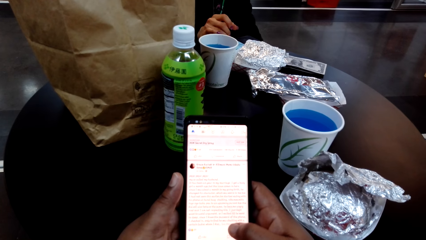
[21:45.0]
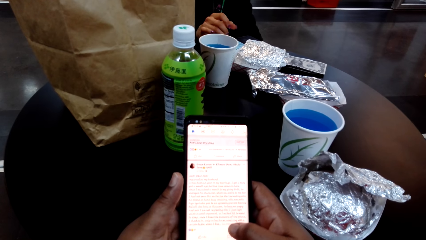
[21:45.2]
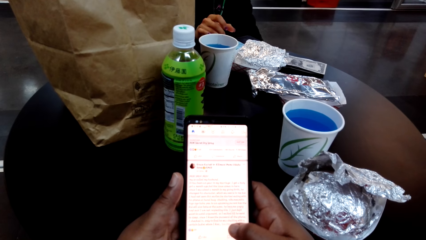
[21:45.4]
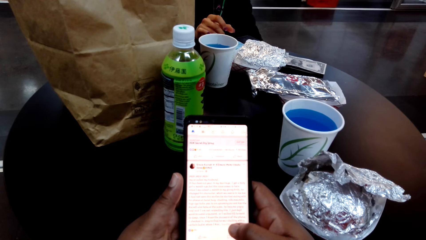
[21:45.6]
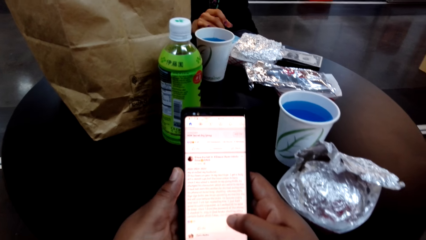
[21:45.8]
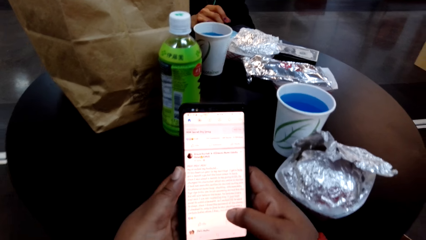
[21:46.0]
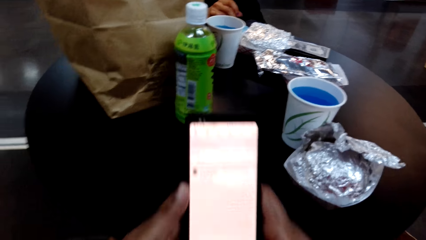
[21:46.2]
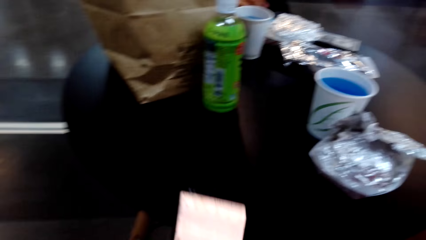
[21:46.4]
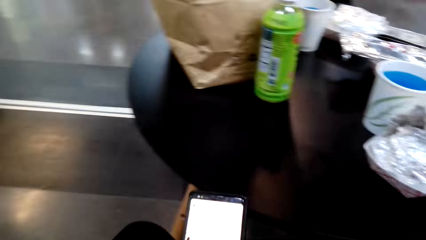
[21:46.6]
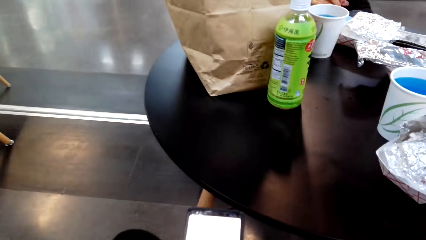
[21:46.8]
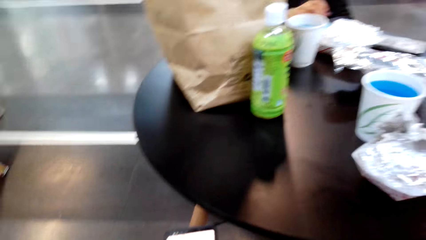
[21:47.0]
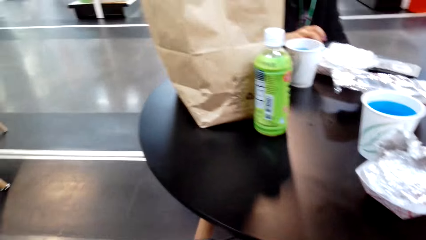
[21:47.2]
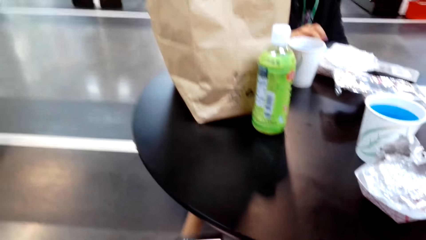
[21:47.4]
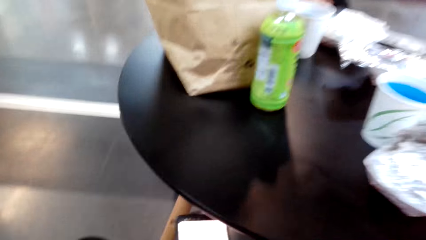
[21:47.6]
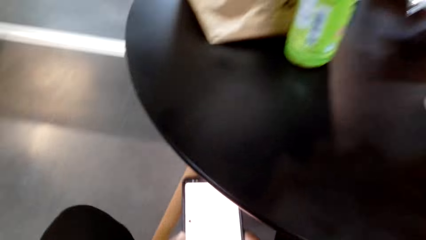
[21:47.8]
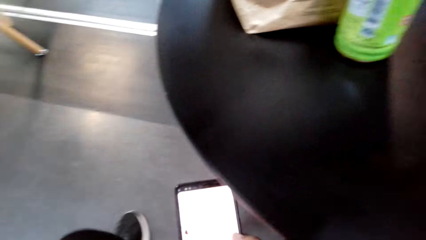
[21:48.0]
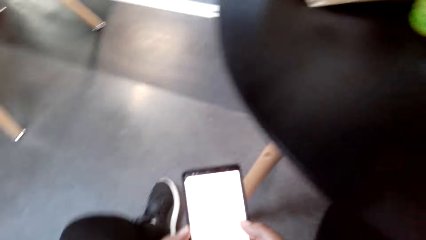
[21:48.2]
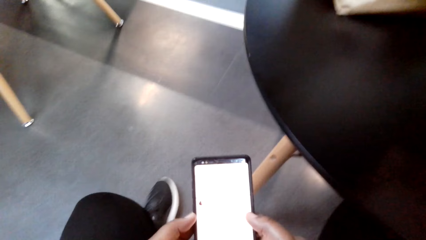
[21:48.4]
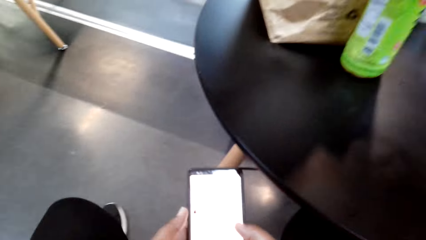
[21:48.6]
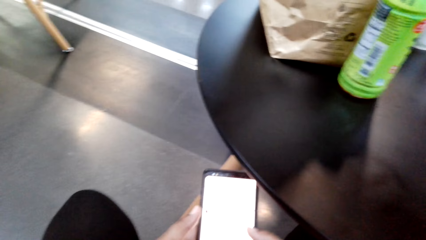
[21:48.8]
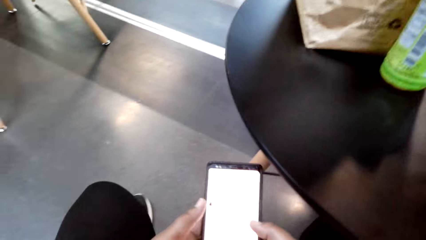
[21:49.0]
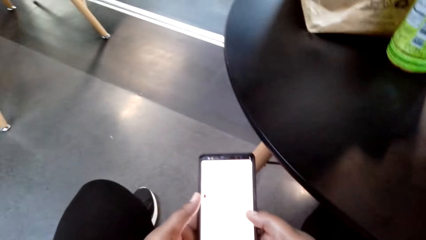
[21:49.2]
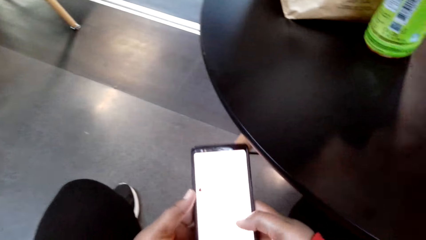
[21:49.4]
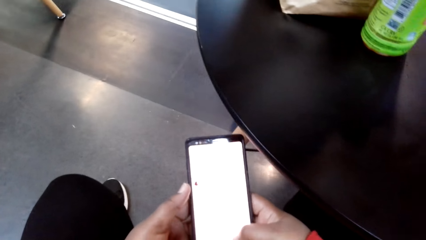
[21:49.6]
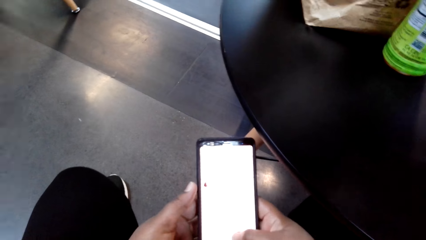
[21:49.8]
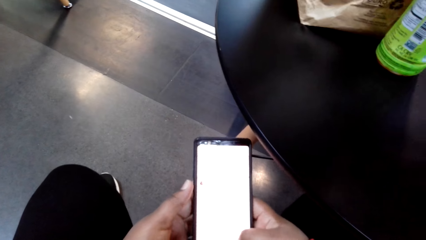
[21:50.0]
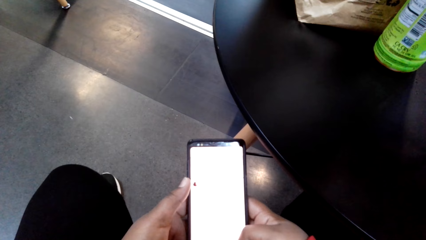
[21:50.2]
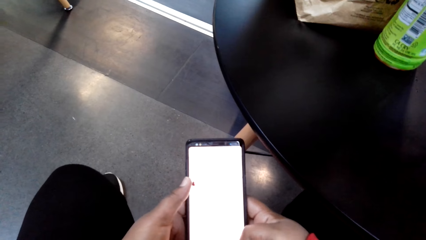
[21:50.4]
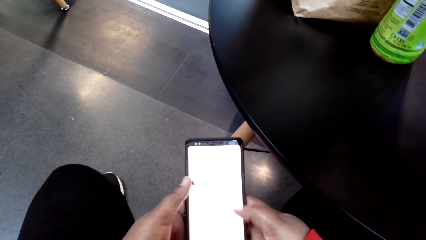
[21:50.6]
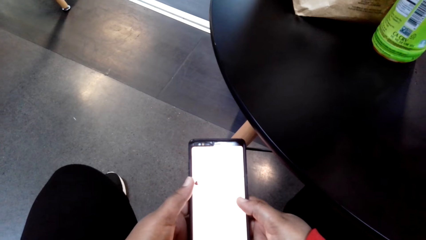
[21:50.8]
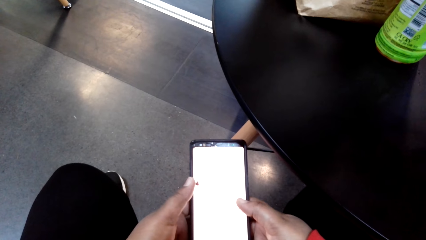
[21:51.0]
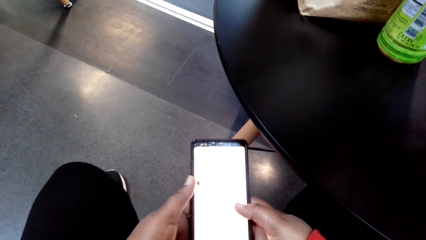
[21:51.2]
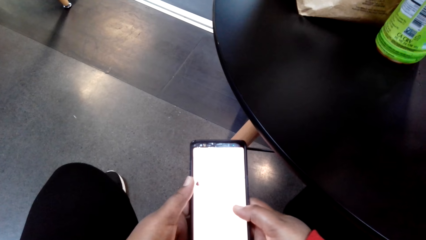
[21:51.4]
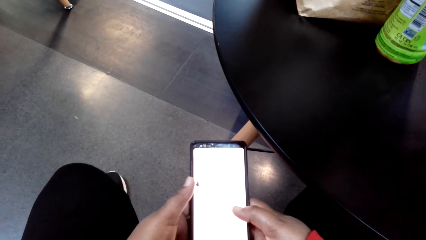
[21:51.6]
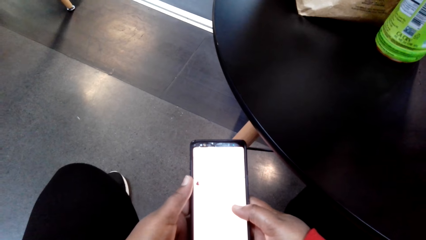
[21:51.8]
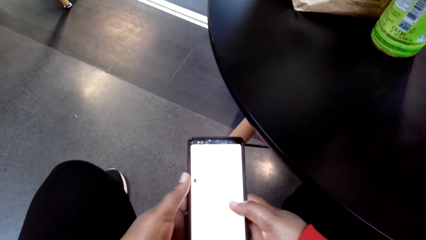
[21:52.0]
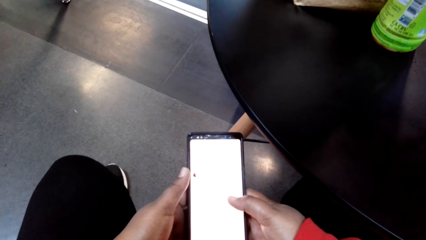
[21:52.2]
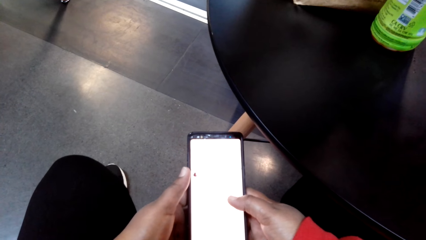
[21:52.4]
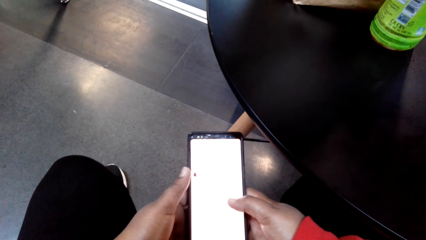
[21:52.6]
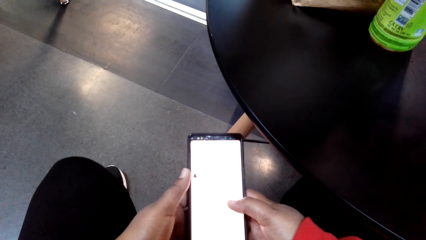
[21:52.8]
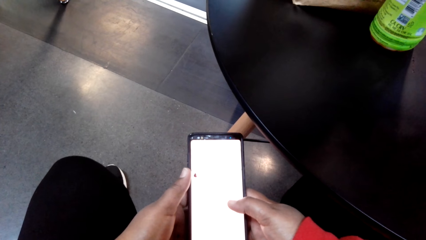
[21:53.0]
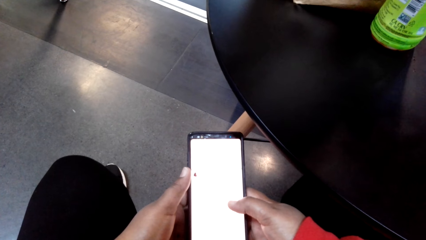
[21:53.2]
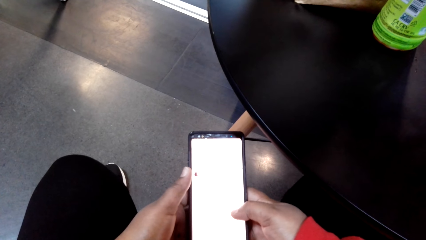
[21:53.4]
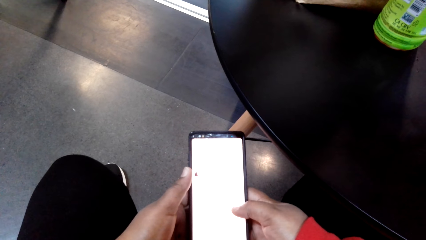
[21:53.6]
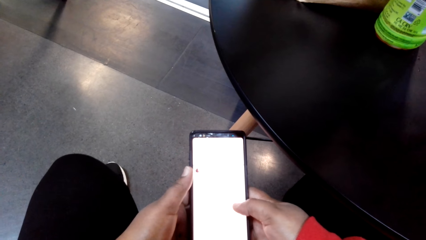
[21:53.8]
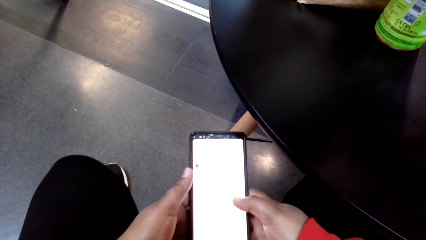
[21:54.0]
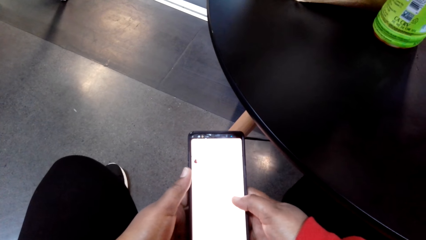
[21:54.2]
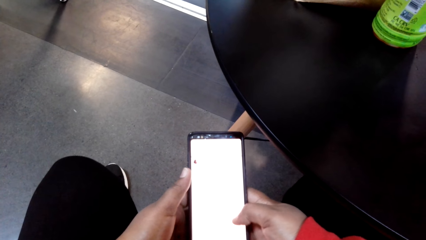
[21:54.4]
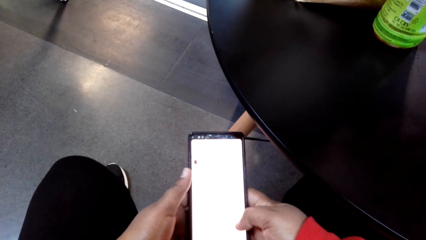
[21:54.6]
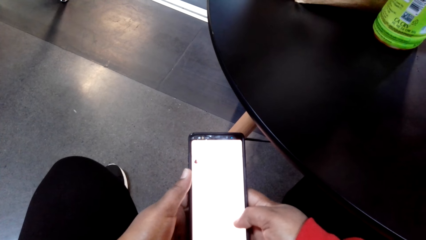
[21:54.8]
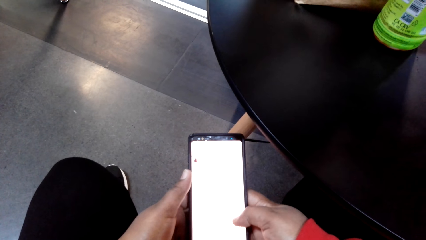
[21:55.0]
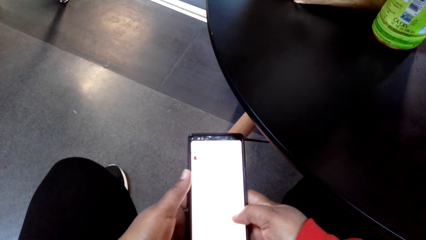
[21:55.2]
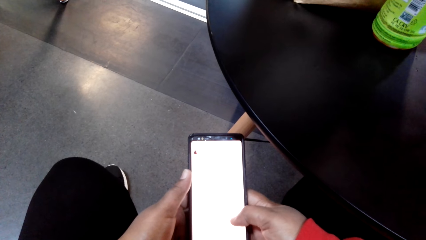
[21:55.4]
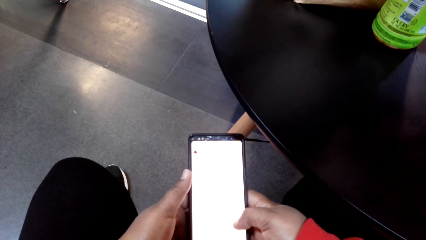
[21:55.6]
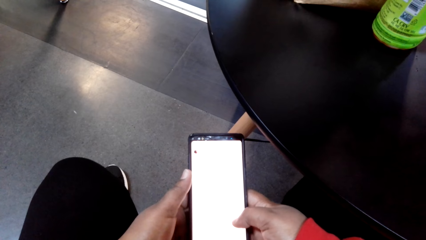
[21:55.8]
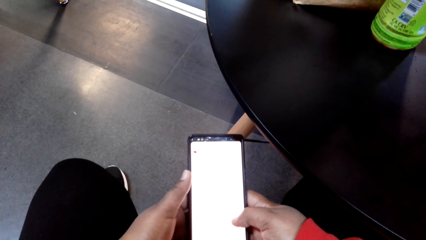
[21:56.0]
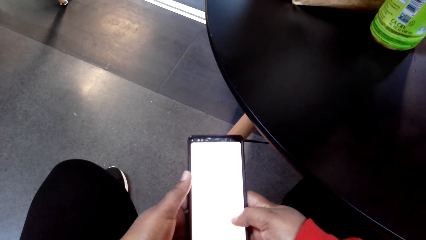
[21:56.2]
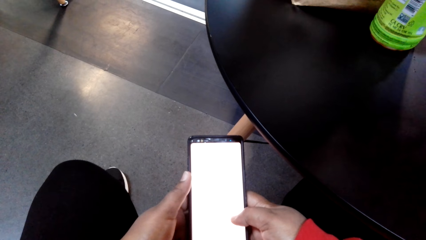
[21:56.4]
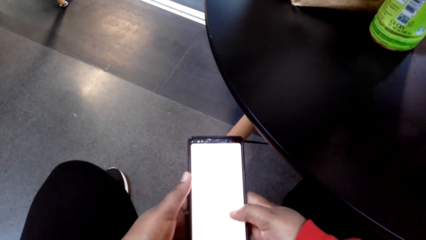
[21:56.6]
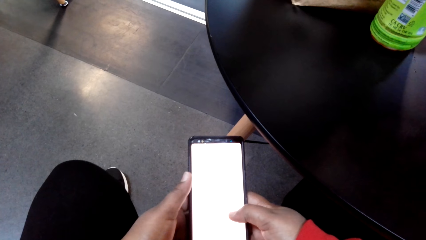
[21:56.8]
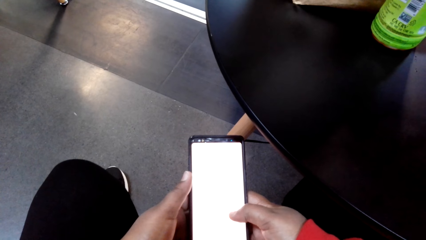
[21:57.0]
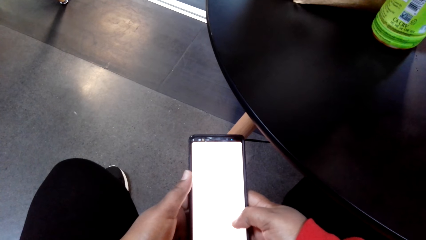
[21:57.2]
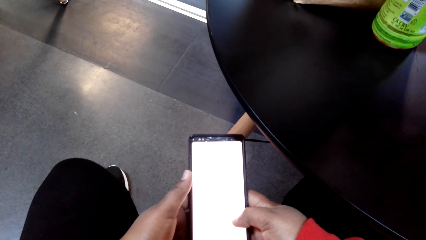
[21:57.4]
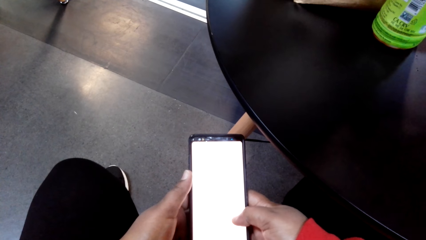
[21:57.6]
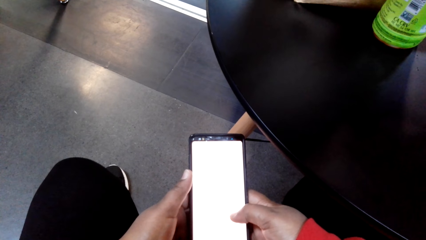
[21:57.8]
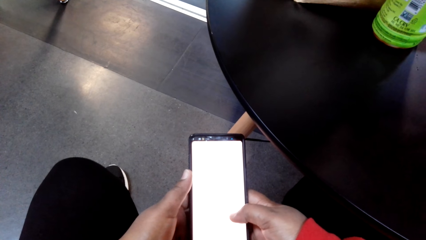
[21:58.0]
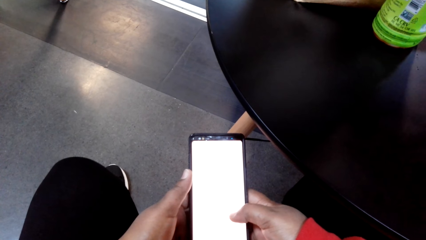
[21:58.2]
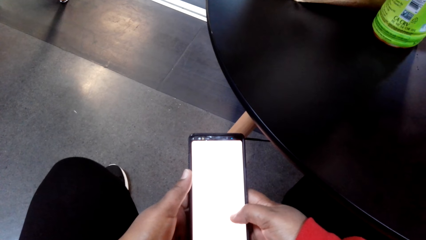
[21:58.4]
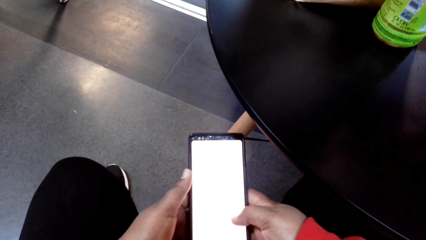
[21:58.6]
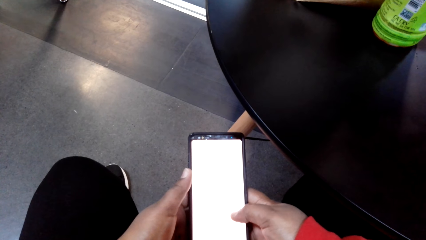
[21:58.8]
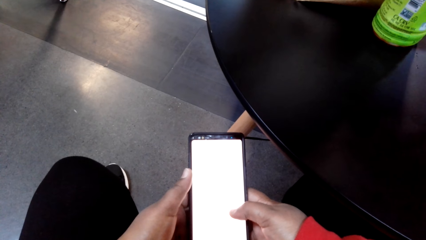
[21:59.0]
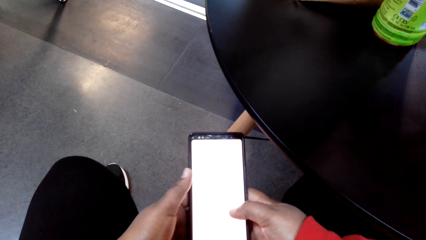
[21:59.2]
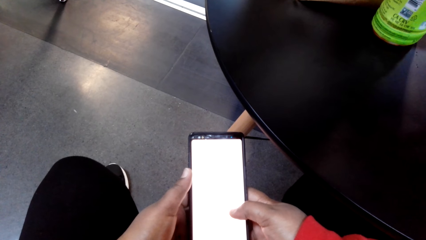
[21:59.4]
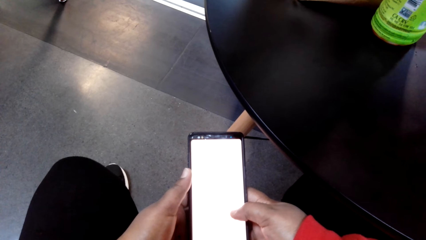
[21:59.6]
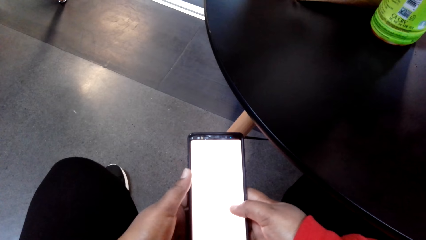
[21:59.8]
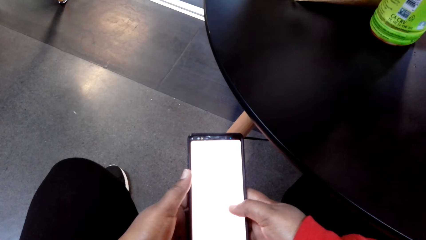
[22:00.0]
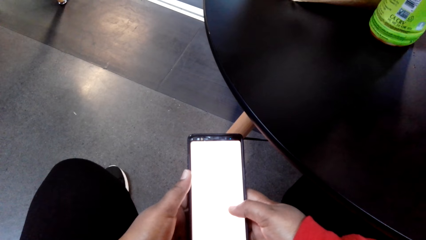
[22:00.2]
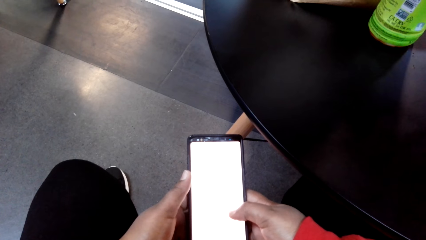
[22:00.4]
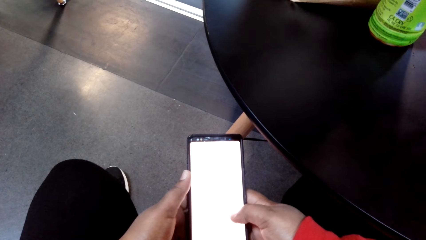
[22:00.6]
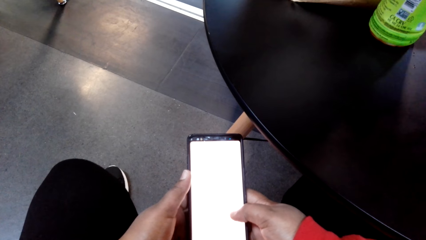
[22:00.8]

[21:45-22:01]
The camera wearer scrolls on her cellphone.
